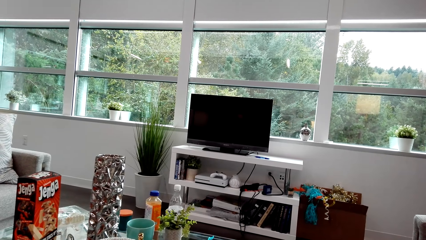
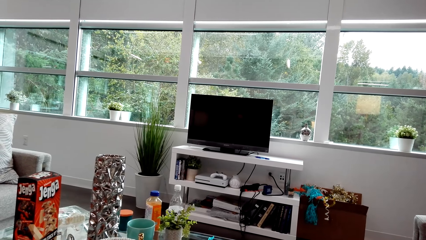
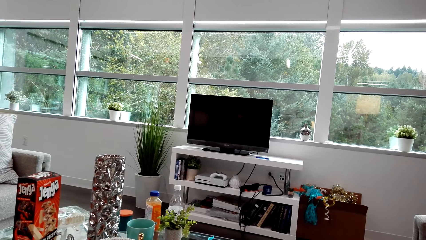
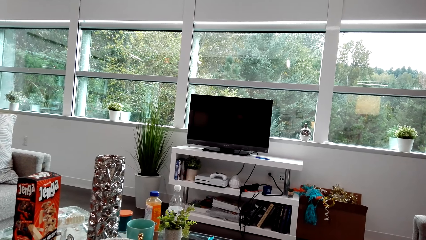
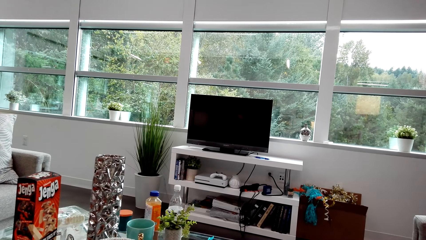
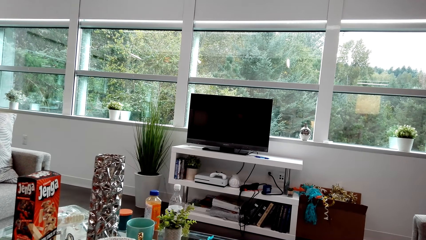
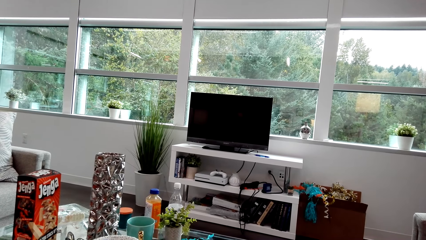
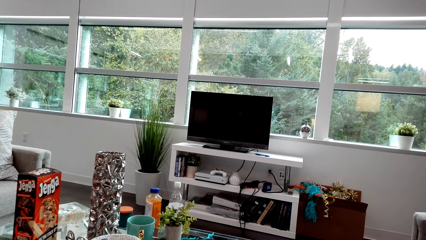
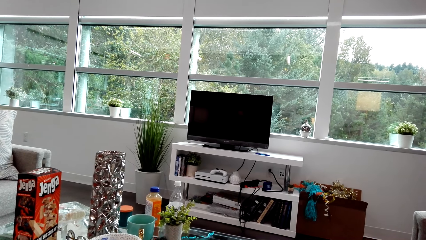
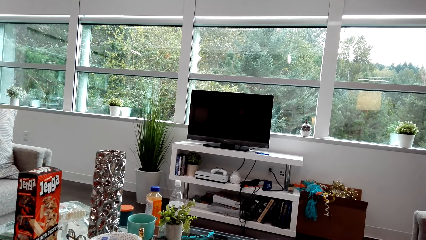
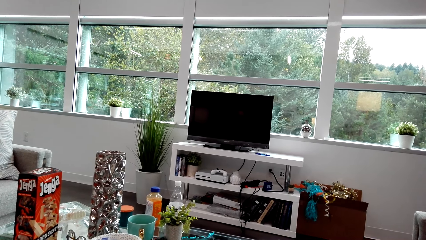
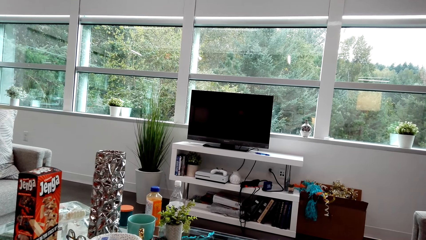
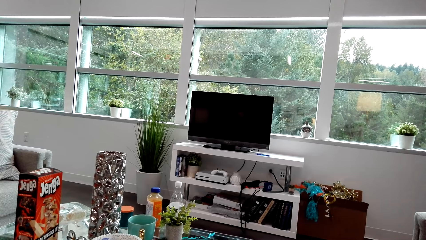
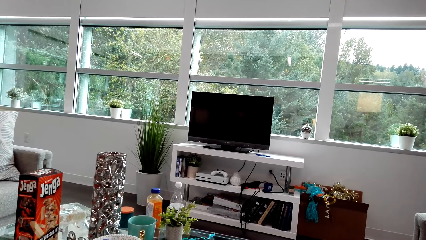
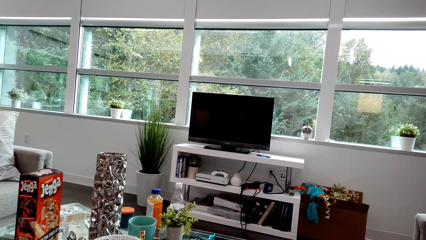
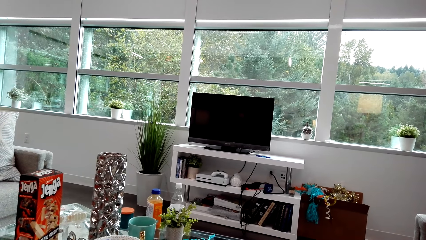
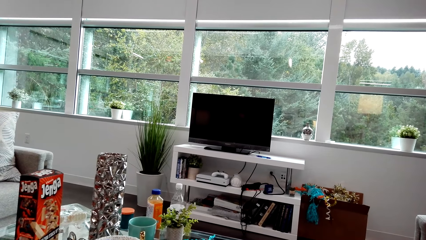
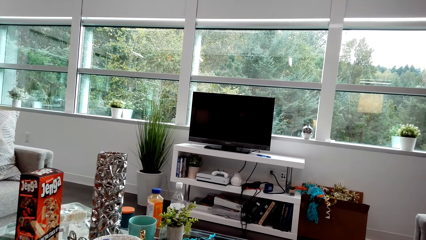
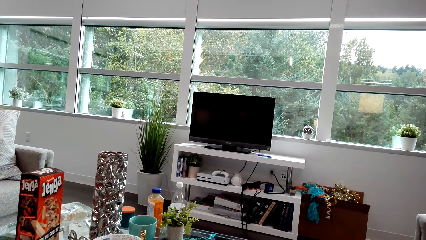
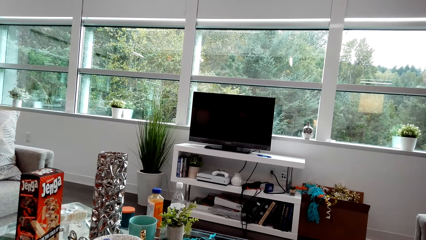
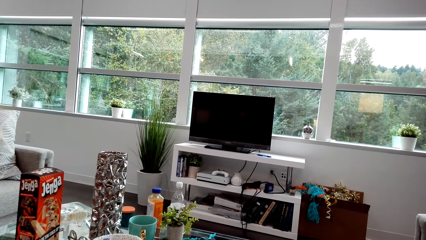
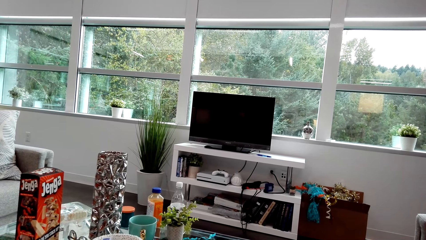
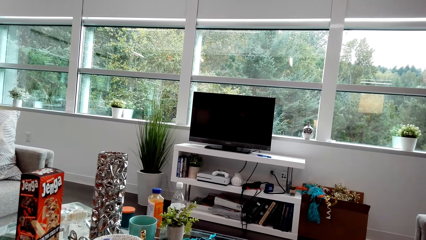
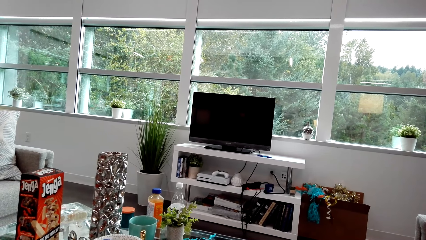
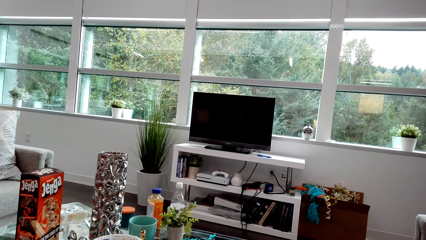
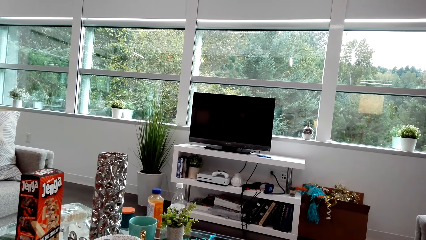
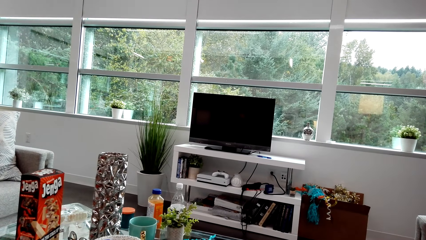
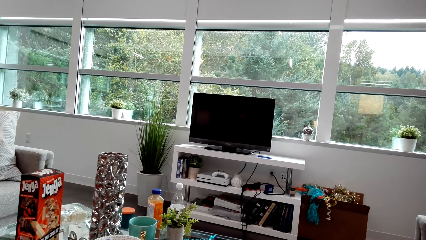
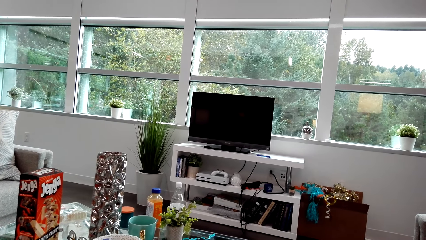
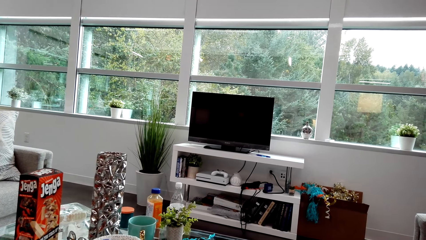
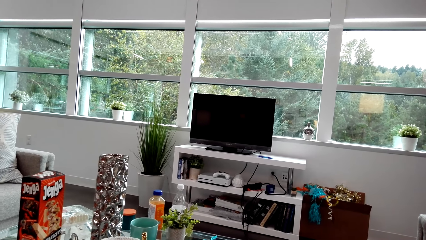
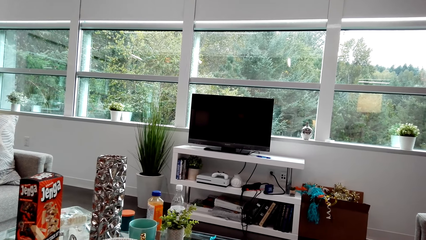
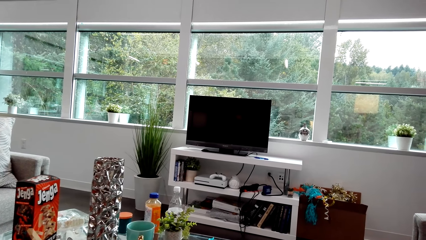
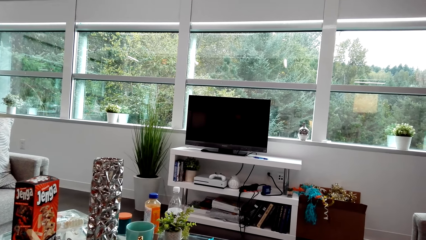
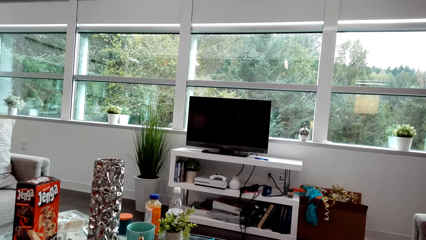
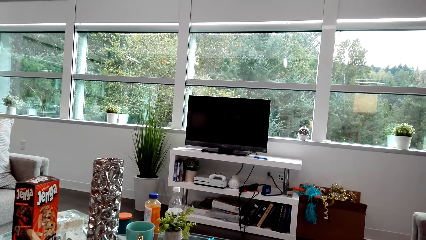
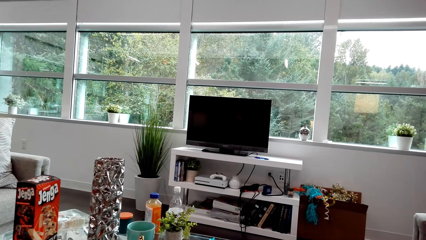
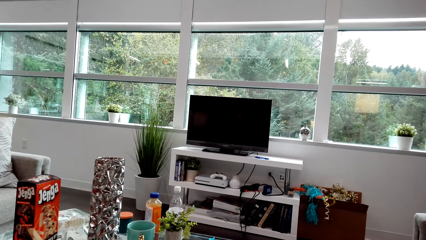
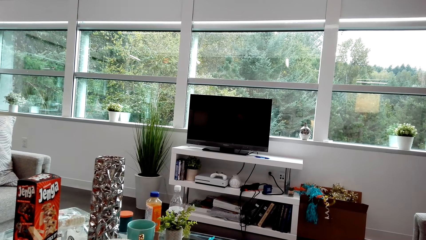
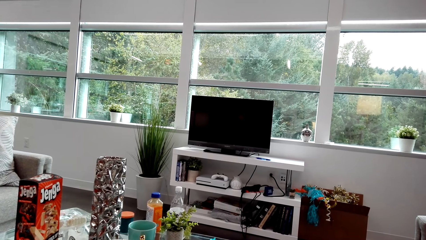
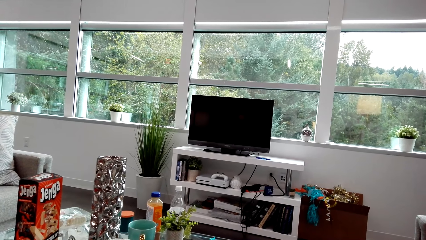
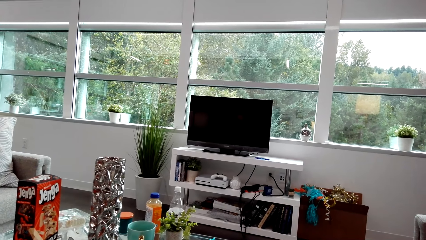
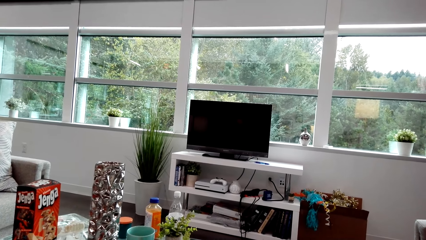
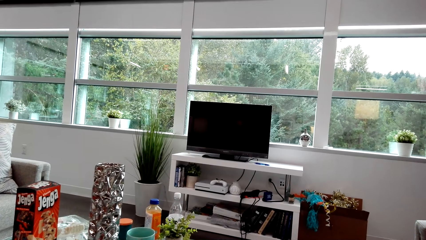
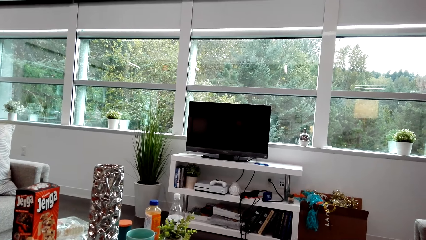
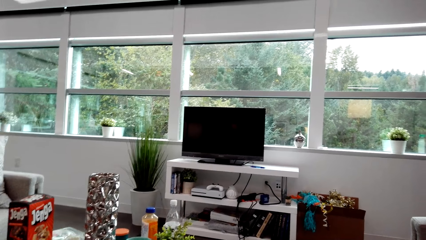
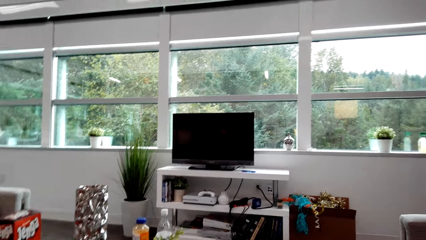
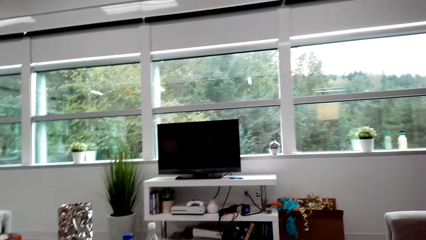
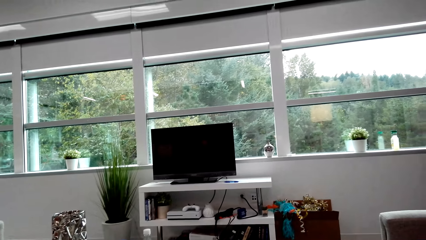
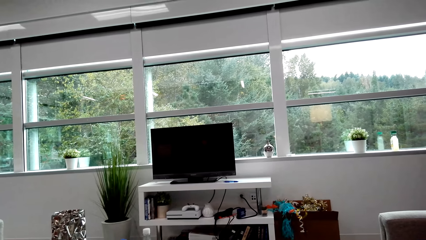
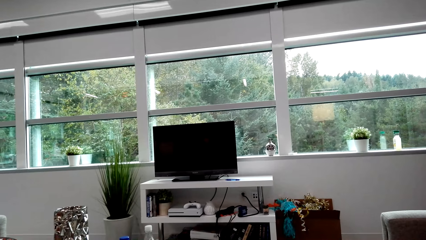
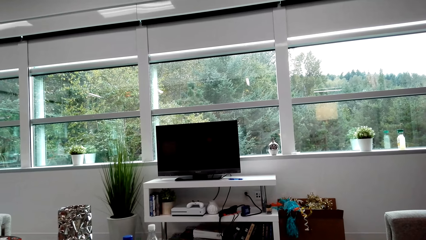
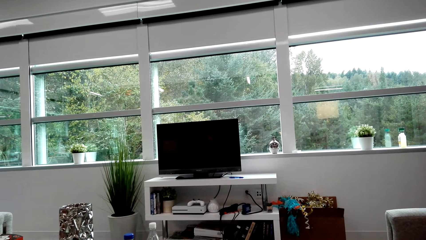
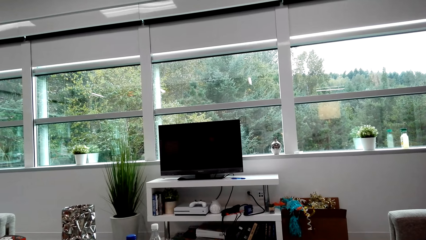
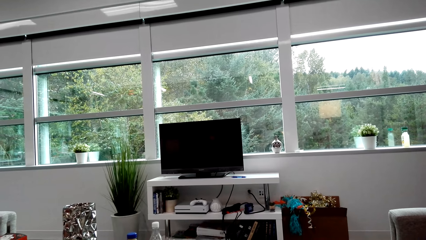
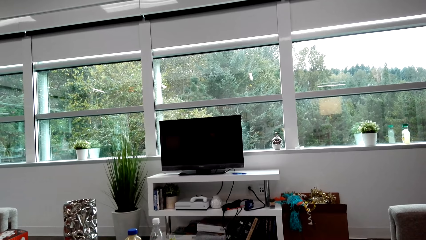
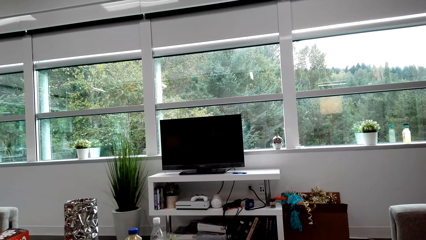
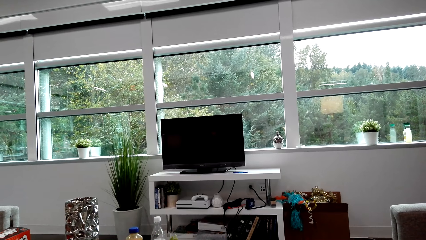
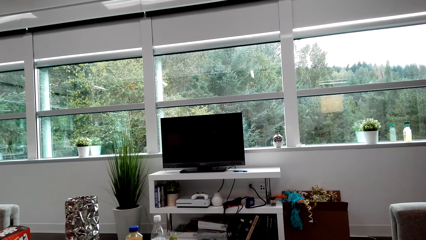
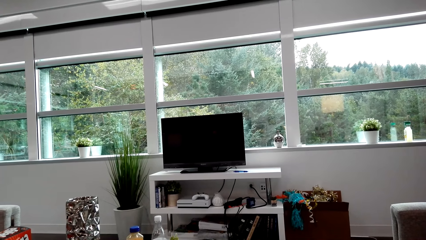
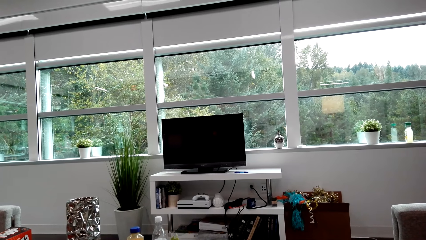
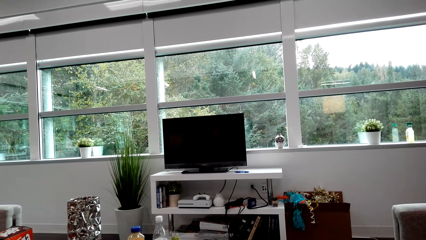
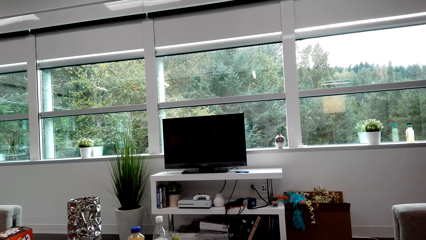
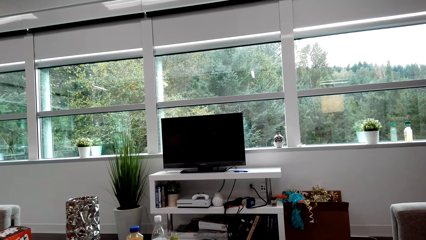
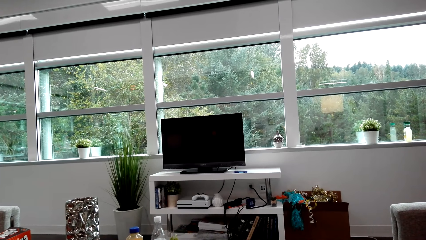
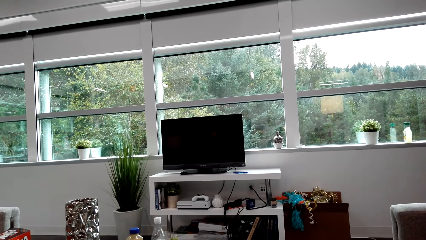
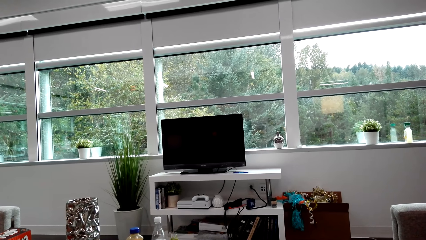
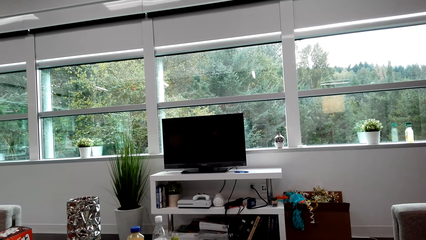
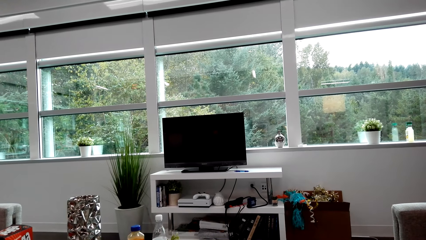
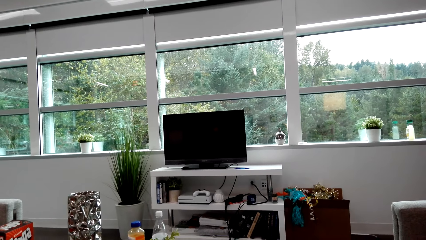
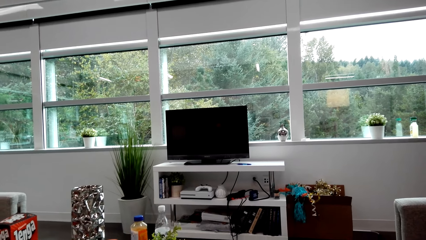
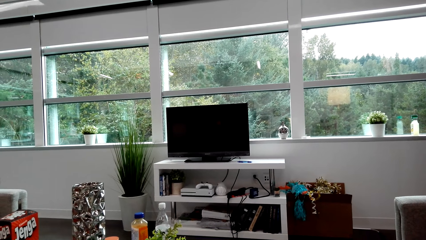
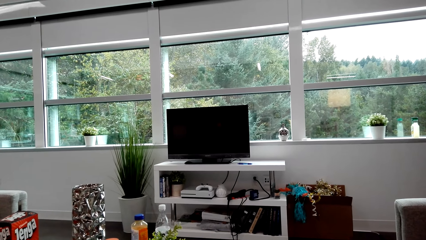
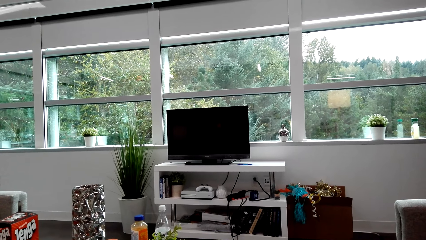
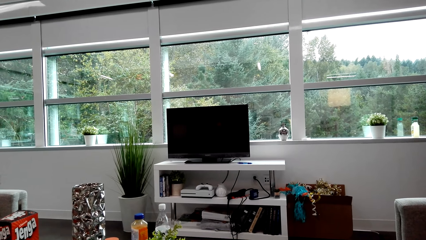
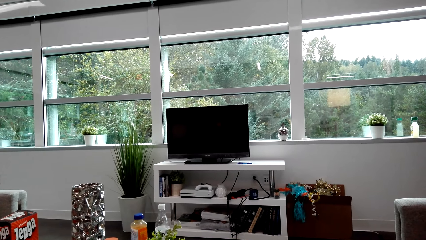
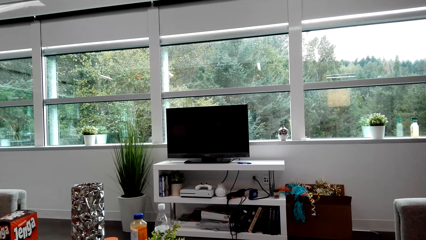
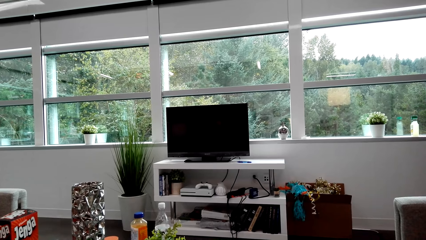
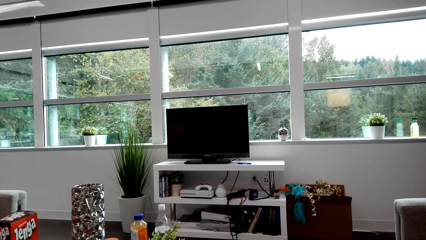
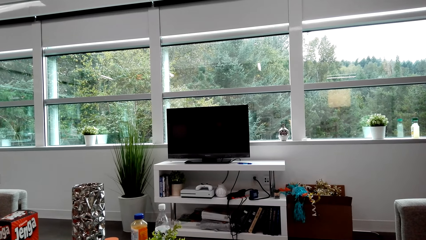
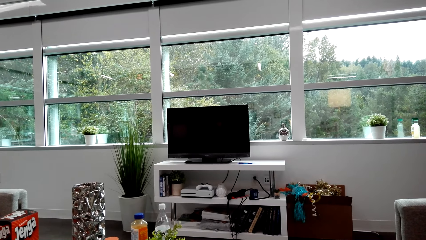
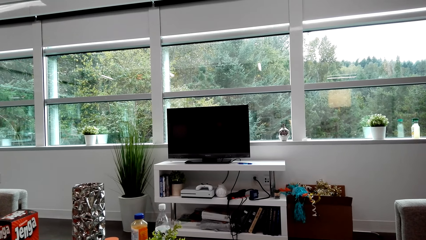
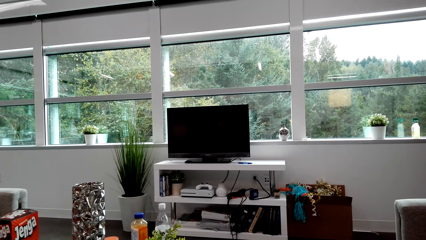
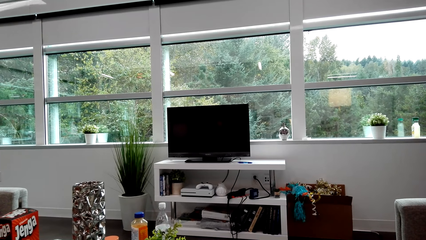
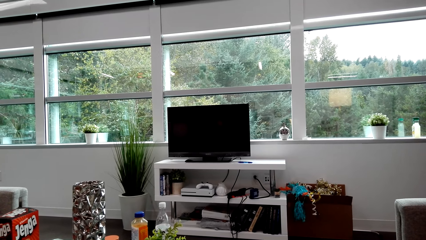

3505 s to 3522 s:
A lady laughs. The camera wearer looks around and dialogues with the lady. The lady dialogues with the camera wearer. The camera wearer looks around. They dialogue with the lady. They stare at something.
